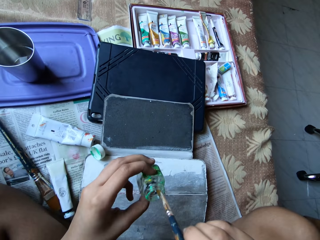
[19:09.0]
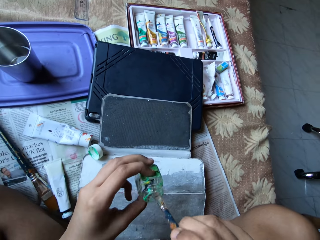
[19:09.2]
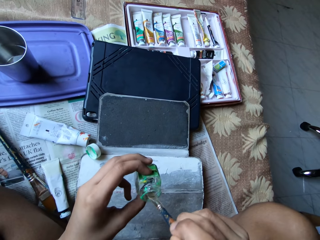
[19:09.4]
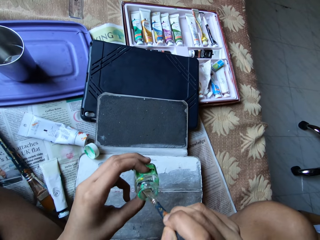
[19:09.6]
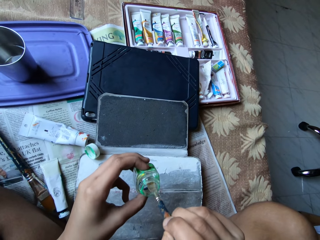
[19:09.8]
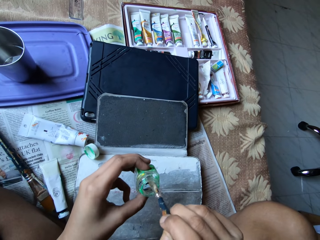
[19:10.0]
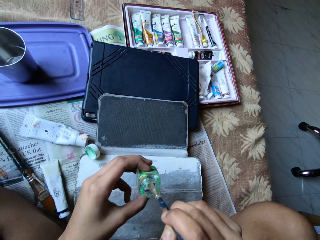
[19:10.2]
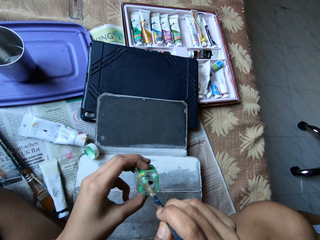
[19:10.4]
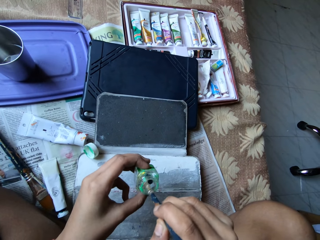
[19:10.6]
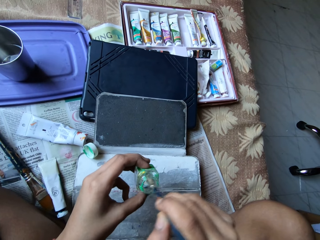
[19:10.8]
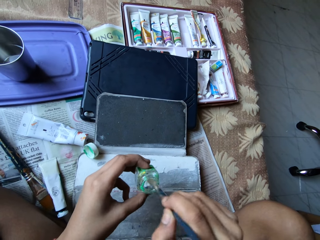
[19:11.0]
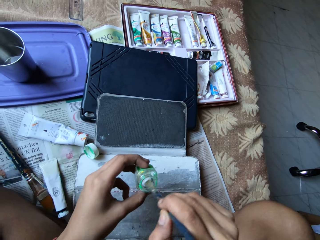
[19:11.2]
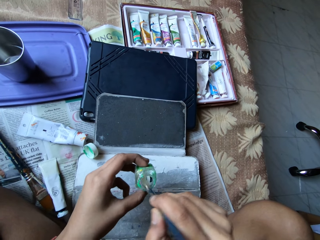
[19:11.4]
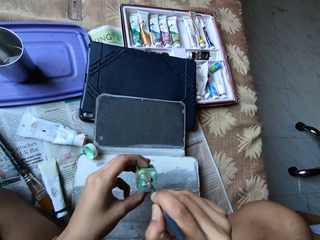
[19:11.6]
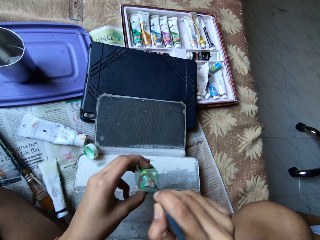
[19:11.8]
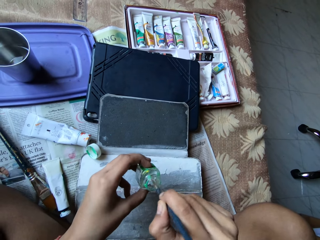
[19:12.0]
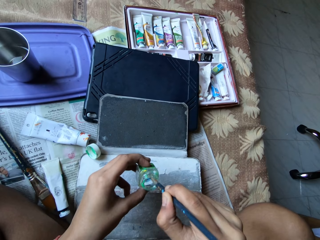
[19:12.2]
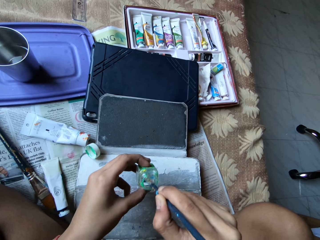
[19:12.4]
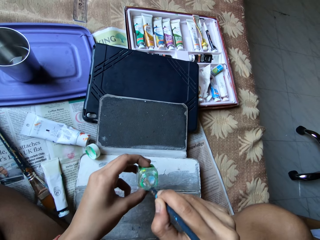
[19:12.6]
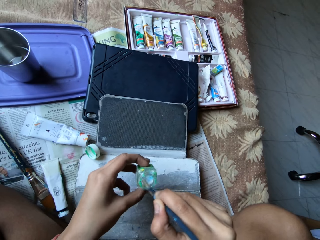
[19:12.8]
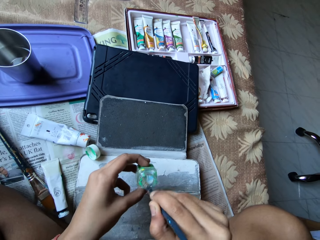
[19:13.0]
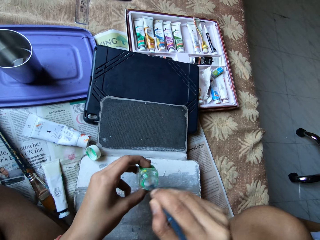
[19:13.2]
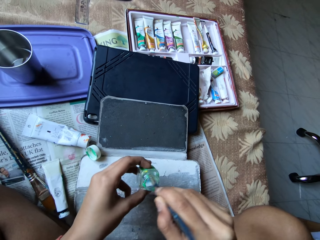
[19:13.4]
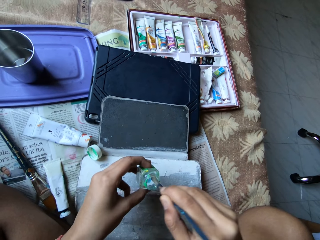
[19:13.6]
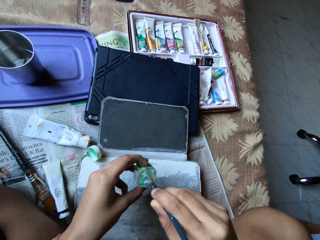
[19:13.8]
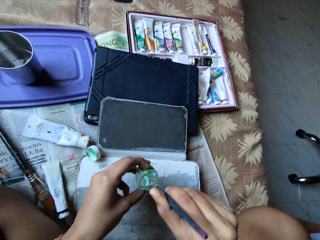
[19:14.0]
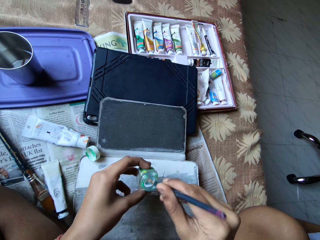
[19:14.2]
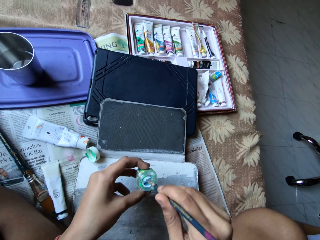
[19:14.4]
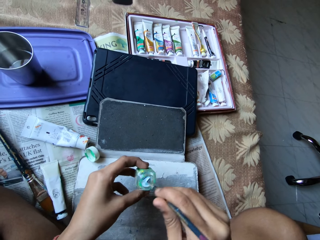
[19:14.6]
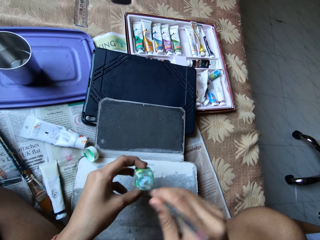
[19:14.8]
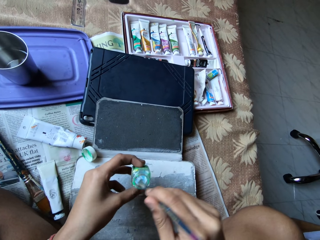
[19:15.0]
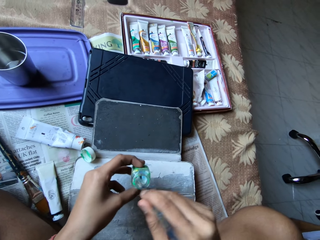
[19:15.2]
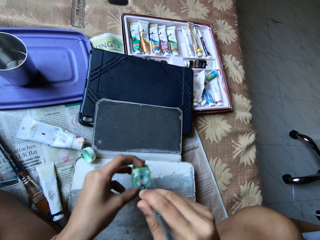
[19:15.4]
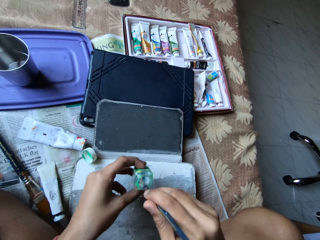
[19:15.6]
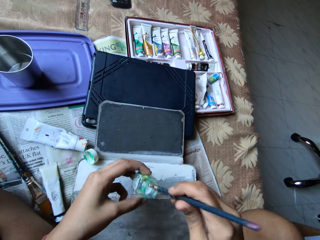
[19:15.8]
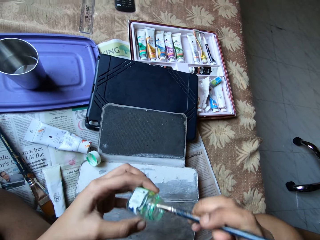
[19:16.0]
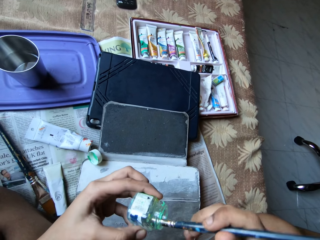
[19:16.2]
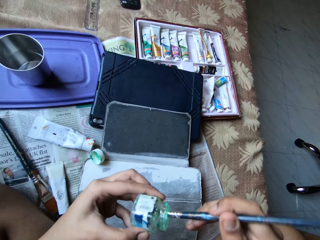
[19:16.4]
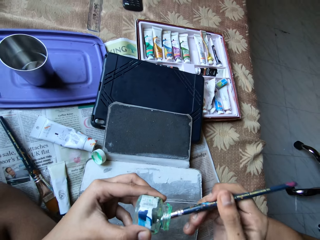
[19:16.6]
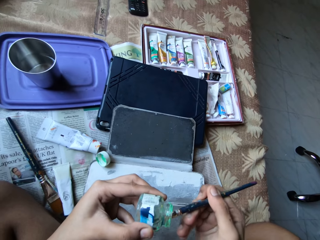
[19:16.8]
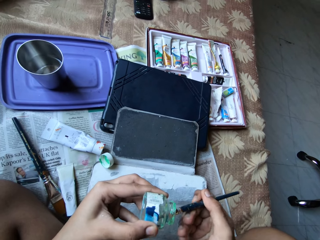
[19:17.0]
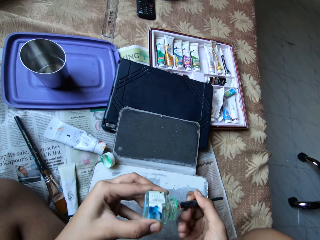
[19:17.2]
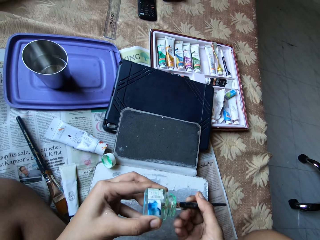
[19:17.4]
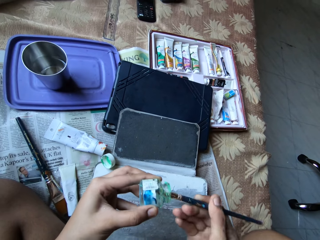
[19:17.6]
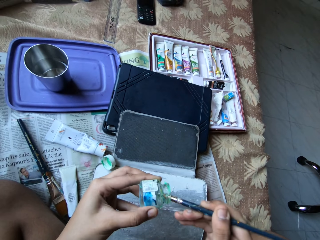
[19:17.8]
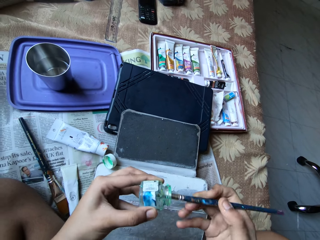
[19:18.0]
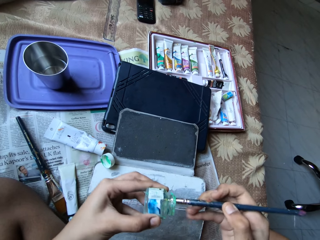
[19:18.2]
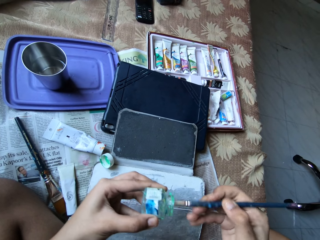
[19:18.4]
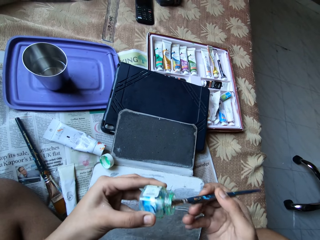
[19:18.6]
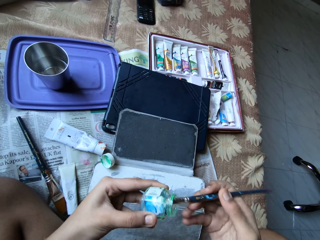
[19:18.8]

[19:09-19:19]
The camera wearer mixes the paint in the can of watercolour with the blue paintbrush in her right hand. She rubs the brush inside the container.

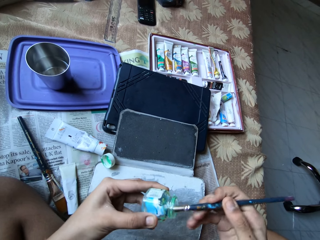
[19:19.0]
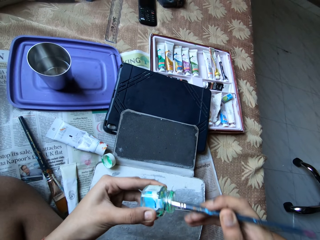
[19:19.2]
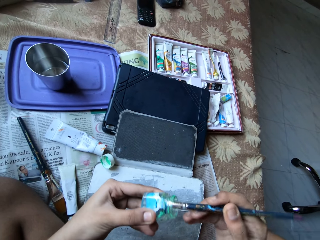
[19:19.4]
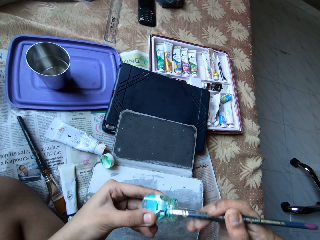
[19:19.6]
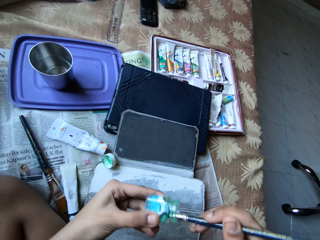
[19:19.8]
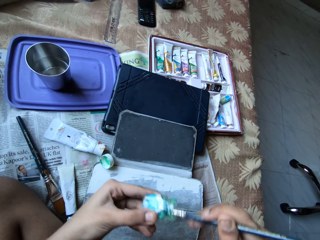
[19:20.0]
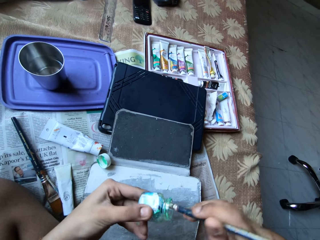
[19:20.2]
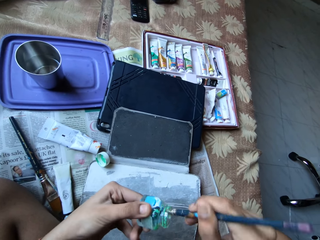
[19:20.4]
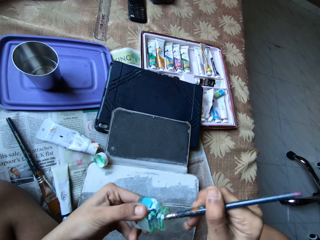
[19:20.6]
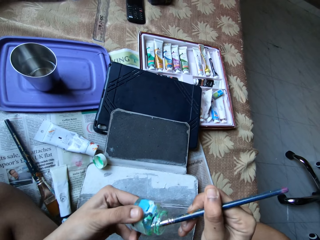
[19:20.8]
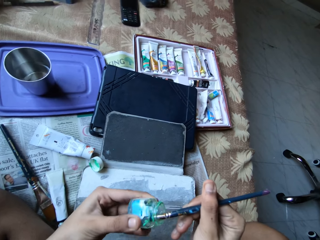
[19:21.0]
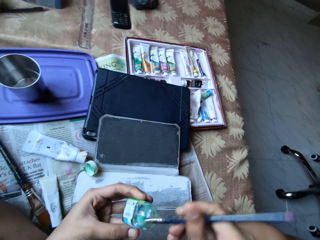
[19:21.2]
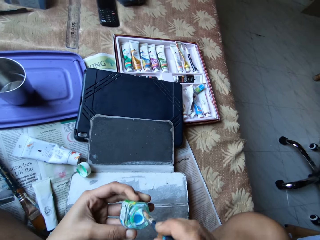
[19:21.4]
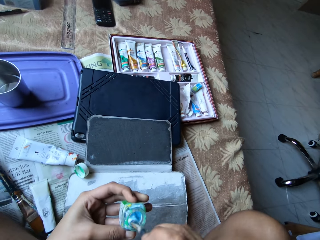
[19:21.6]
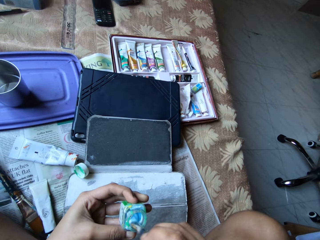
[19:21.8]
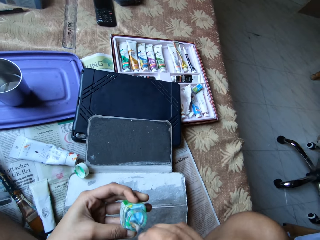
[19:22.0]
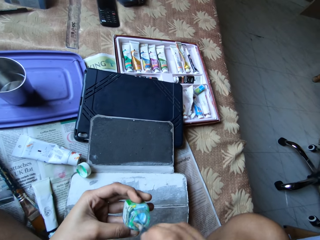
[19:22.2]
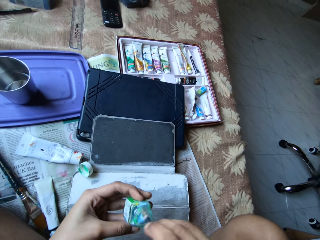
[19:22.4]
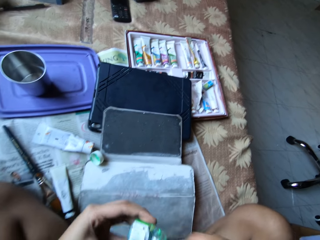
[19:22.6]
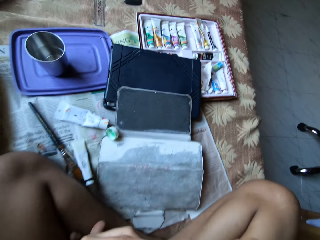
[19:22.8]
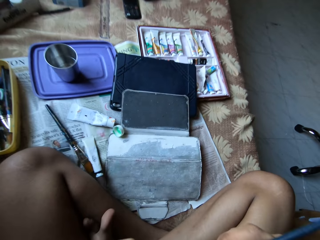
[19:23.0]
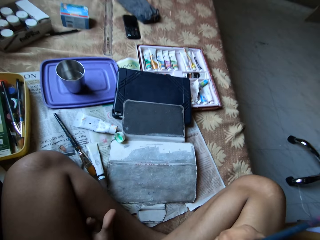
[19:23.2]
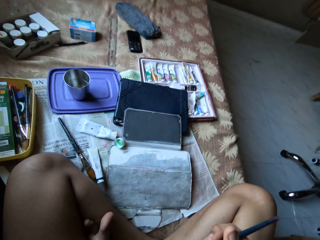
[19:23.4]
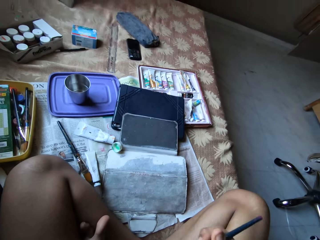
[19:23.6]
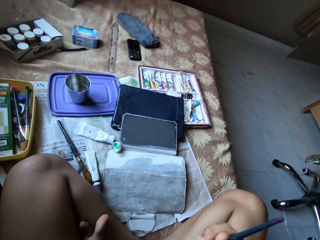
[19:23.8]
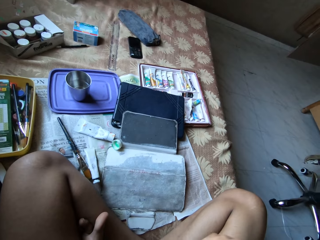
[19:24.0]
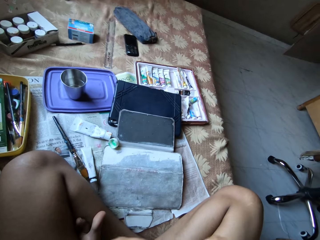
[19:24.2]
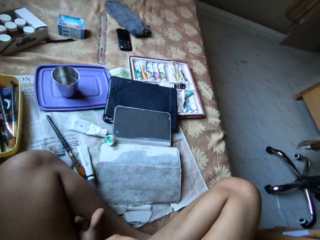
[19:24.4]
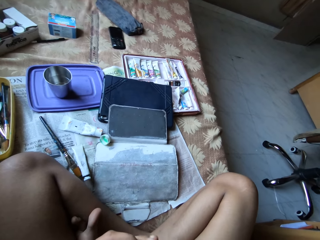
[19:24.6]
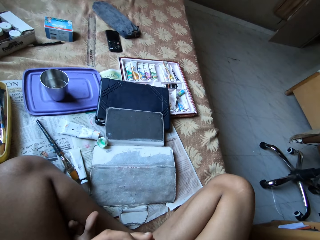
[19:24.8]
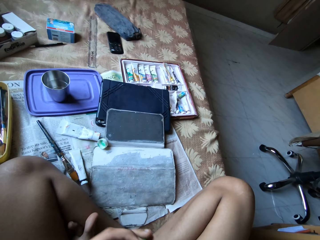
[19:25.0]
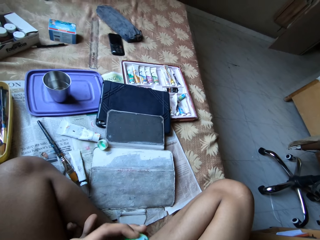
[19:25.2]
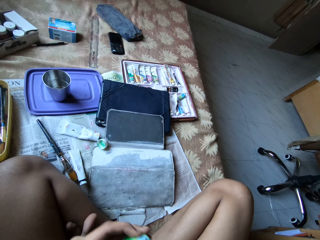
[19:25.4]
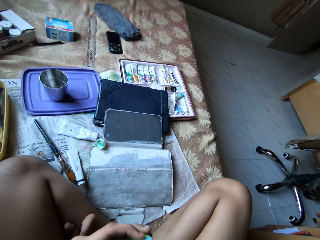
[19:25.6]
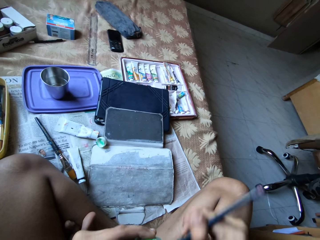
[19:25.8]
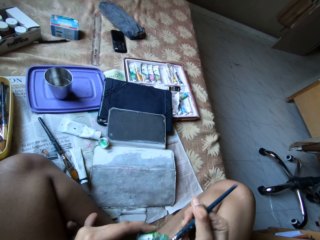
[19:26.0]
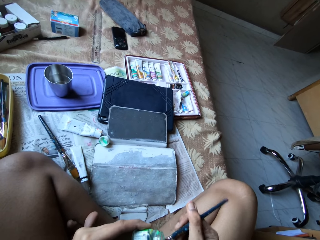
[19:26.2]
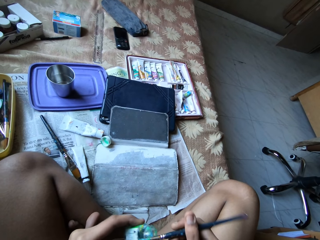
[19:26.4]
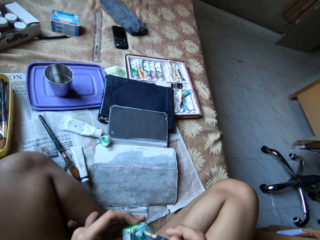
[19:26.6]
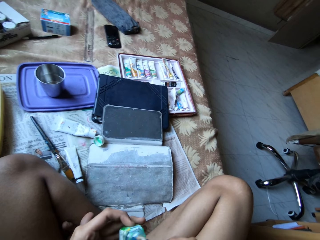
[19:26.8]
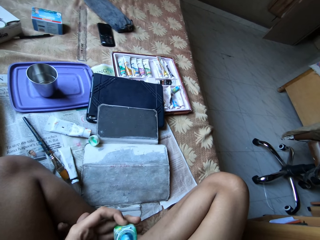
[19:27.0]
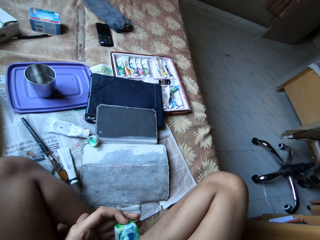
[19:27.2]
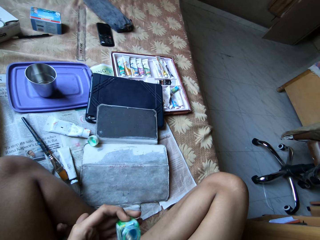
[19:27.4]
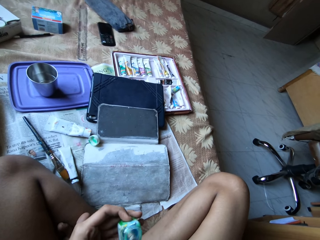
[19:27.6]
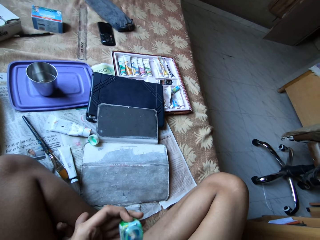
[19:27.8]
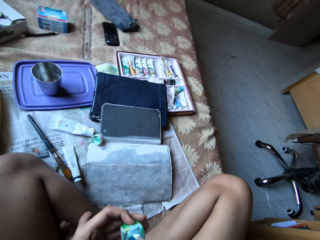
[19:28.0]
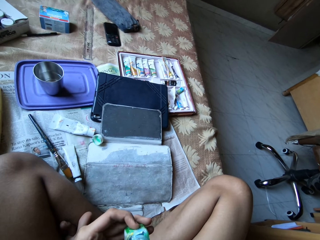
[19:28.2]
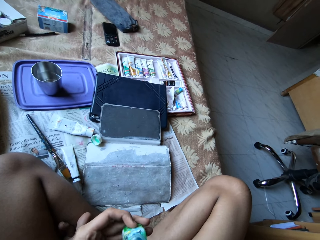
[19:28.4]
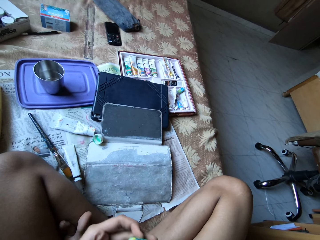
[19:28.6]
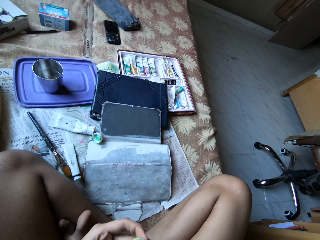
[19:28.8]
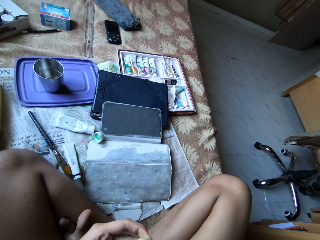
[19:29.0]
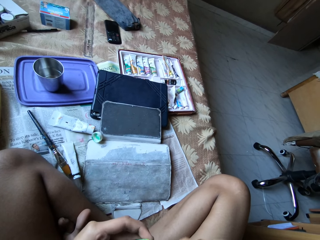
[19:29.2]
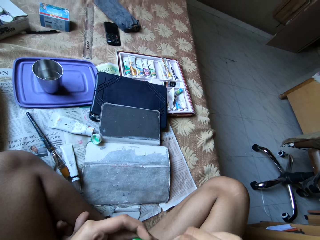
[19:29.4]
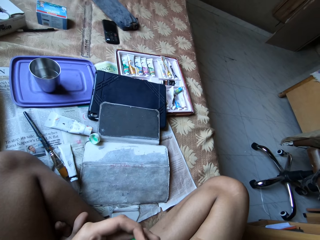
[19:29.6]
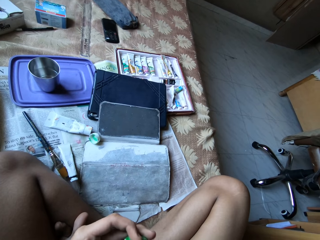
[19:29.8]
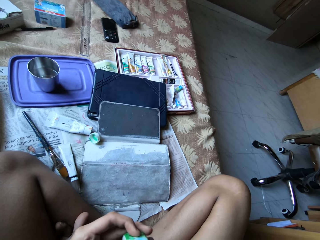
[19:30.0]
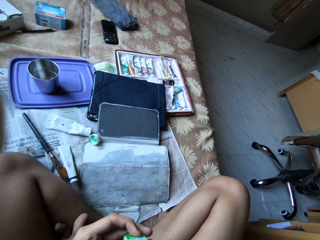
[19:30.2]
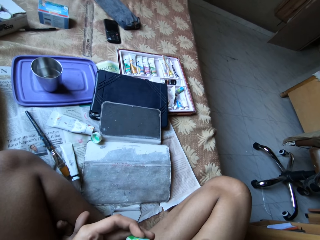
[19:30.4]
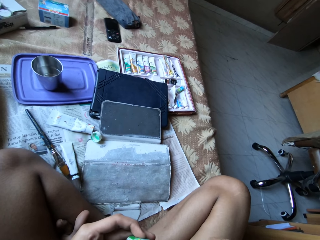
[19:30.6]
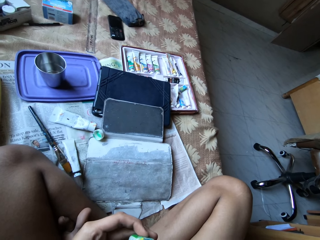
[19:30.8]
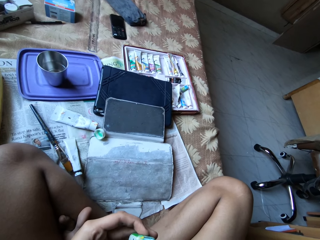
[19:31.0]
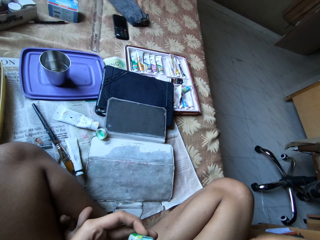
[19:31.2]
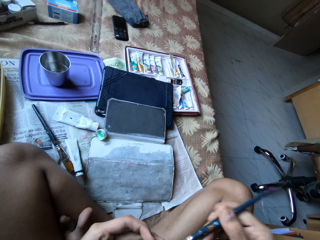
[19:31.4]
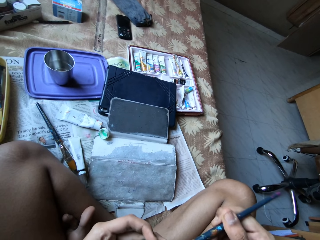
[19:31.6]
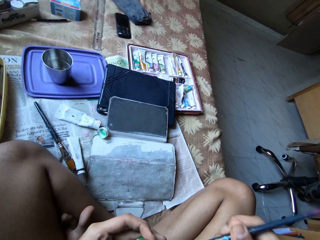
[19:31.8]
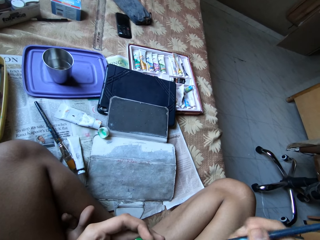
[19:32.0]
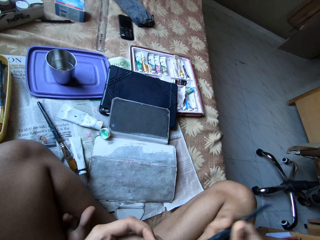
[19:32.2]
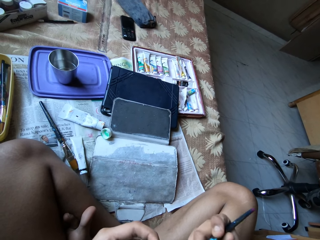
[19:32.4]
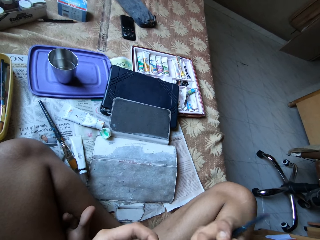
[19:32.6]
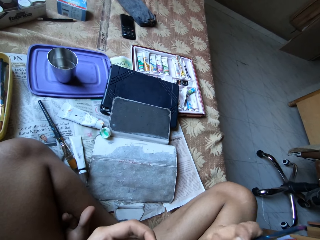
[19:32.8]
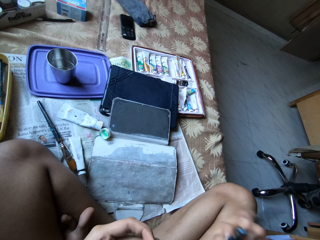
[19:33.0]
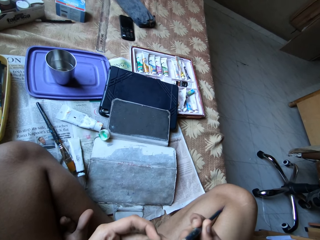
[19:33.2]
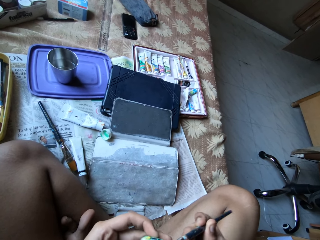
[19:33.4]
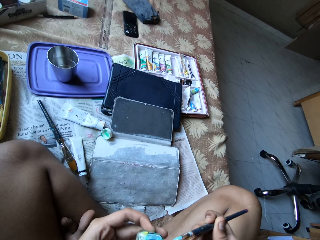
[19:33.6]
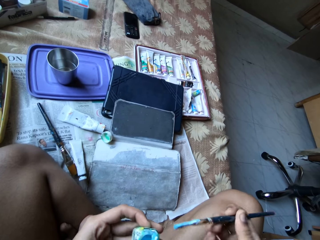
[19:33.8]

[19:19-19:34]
The camera wearer mixes something inside the container with a brush. They move the container closer.
